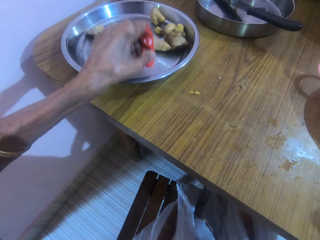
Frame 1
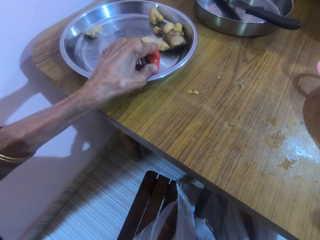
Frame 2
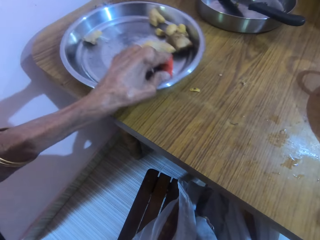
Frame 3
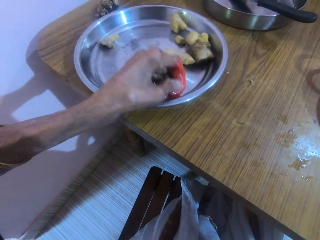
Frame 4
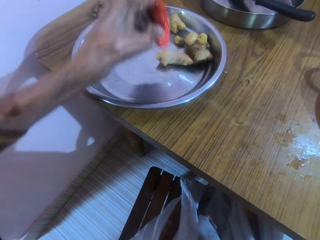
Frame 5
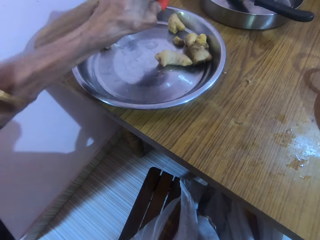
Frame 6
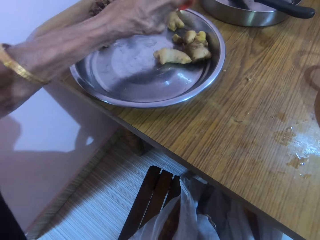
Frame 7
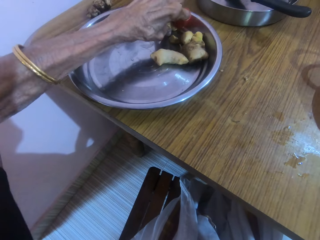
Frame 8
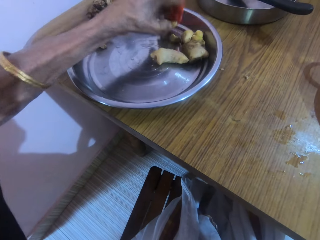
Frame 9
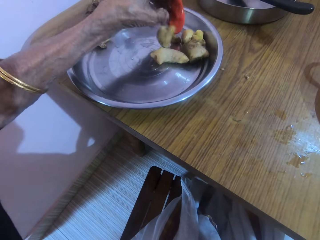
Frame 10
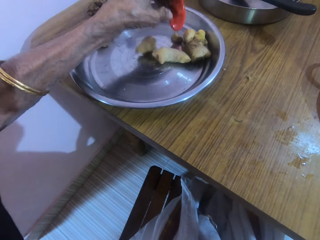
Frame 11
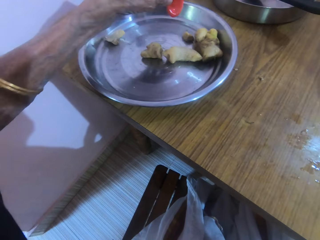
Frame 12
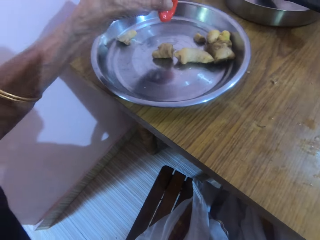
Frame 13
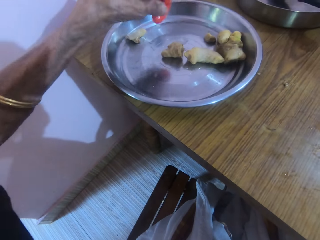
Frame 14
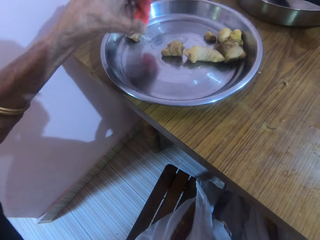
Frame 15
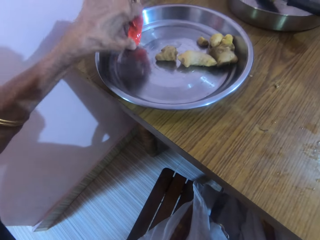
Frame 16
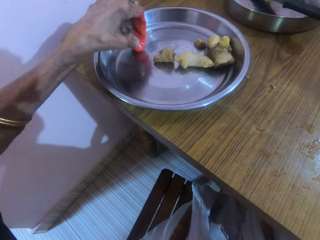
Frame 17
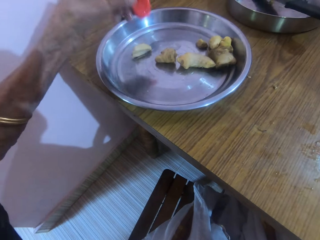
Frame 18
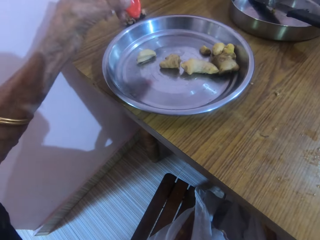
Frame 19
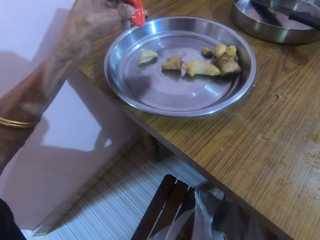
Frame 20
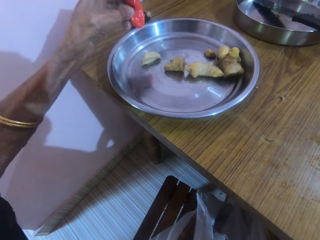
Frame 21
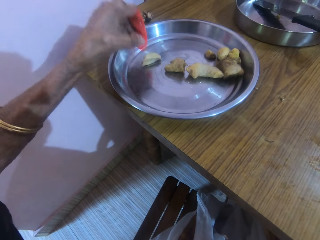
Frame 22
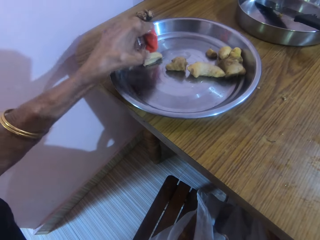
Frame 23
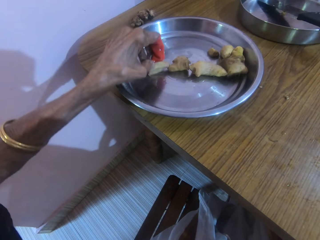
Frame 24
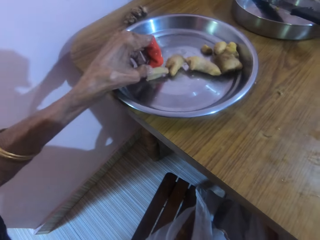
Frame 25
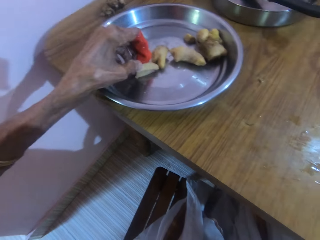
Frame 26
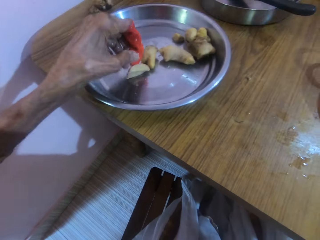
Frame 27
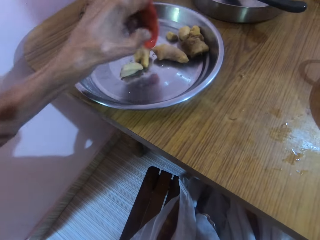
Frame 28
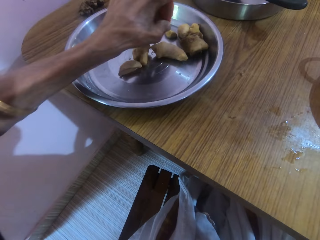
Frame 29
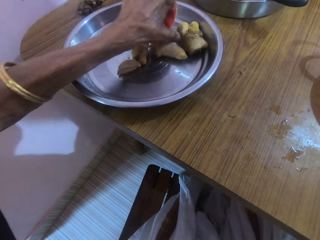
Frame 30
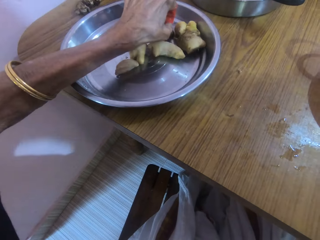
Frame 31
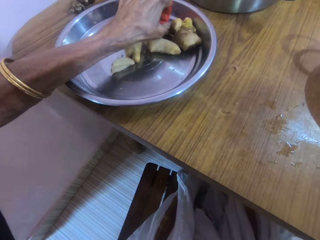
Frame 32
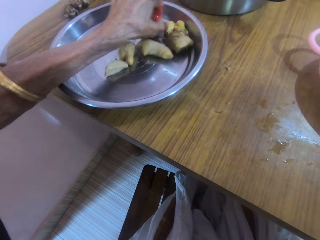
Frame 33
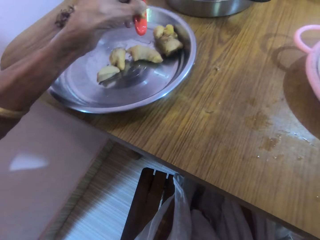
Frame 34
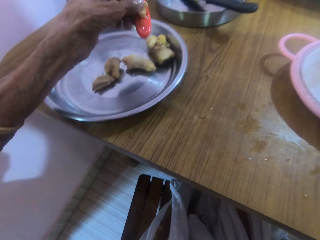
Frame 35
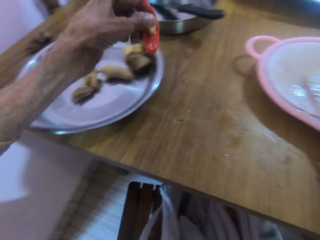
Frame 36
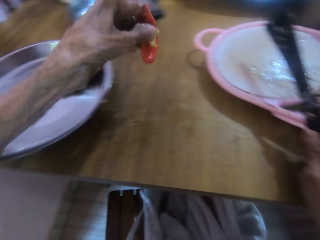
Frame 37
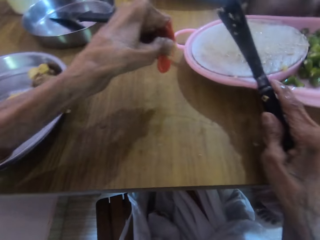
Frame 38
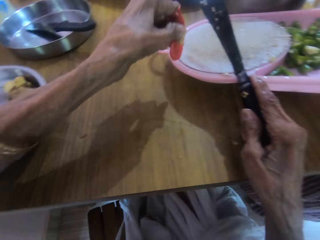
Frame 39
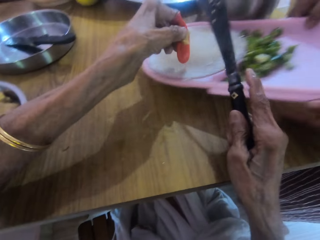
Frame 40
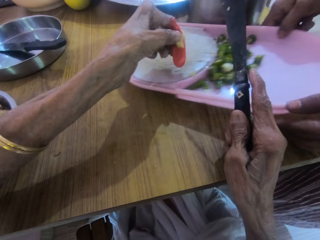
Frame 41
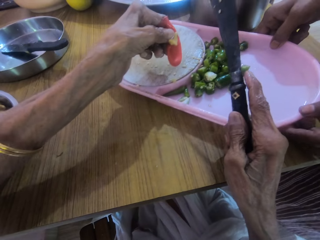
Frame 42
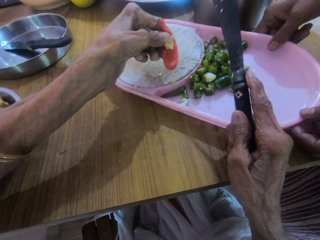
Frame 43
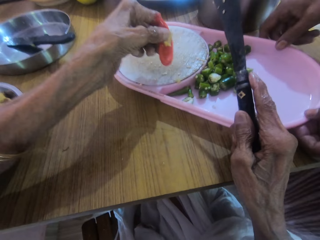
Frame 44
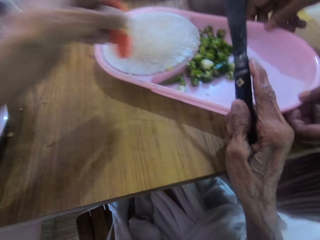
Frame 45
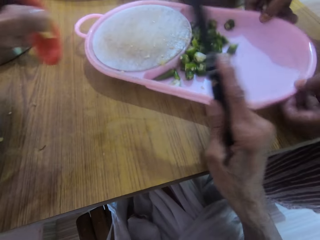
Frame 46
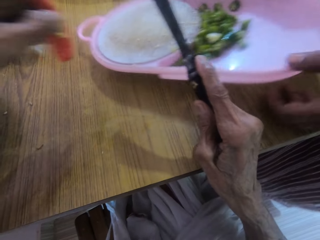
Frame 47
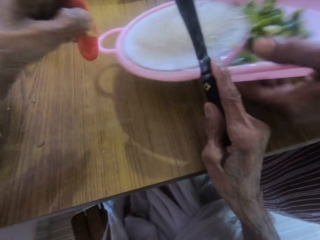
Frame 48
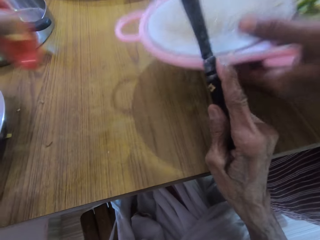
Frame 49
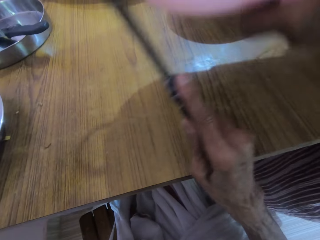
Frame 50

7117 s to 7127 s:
The camera wearer moves the tray with vegetables with the left hand. They pick up ginger. They move garlic around on the tray with the left hand. They pick up the garlic with the left hand.

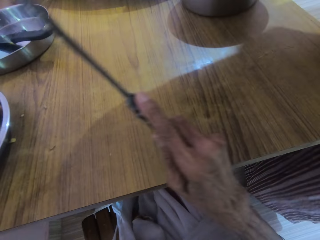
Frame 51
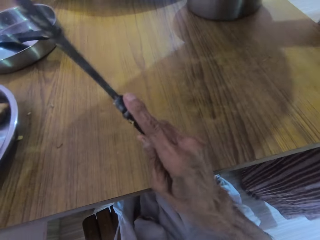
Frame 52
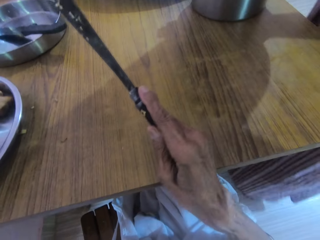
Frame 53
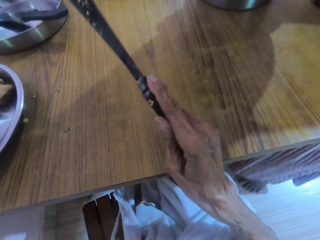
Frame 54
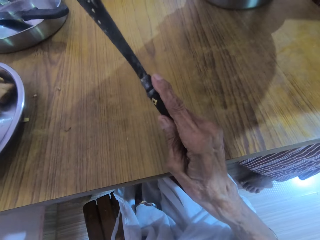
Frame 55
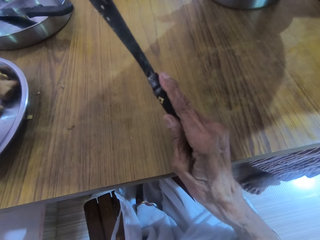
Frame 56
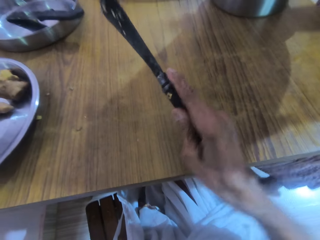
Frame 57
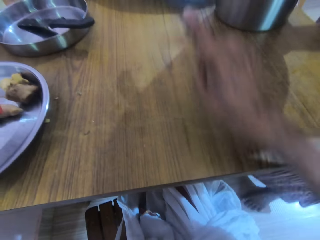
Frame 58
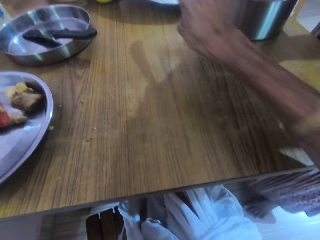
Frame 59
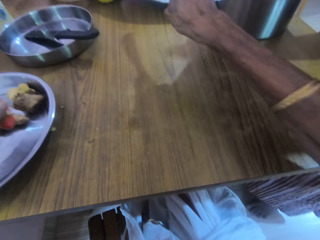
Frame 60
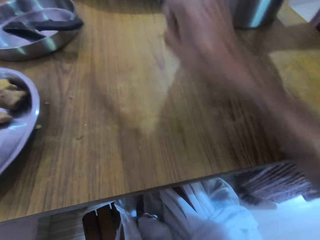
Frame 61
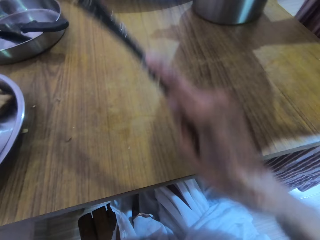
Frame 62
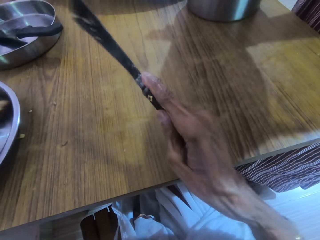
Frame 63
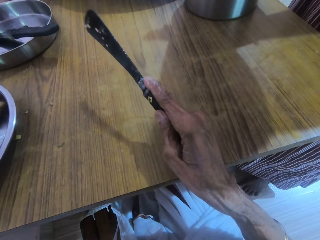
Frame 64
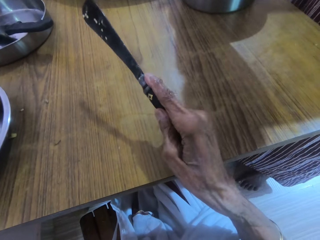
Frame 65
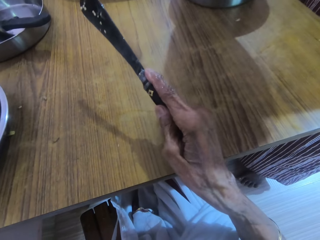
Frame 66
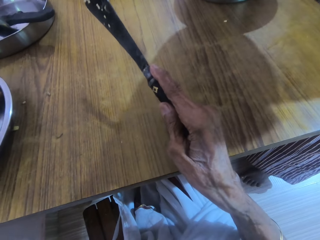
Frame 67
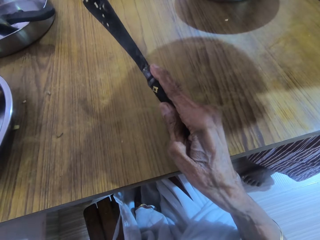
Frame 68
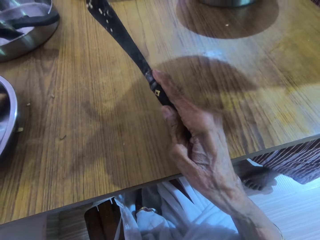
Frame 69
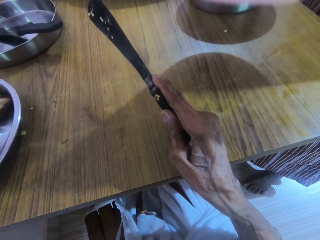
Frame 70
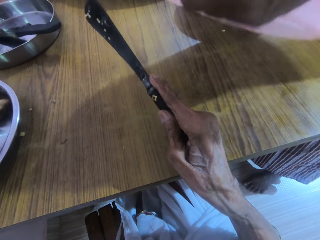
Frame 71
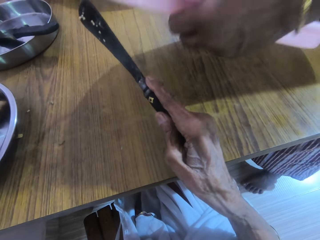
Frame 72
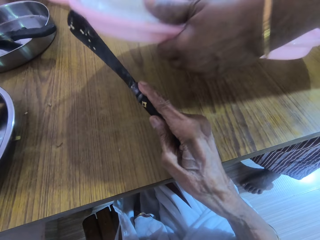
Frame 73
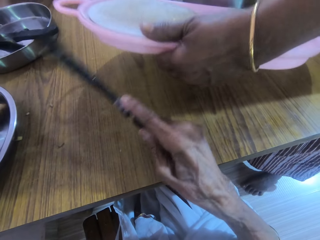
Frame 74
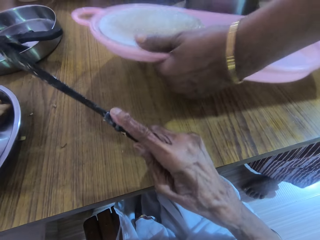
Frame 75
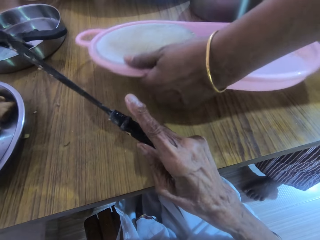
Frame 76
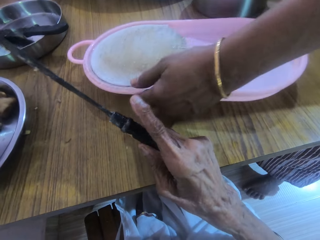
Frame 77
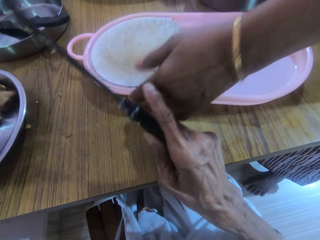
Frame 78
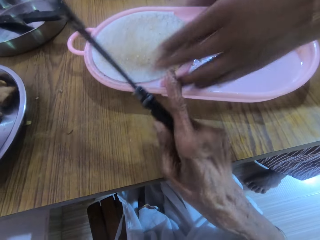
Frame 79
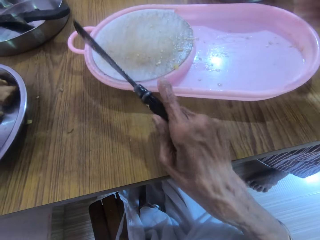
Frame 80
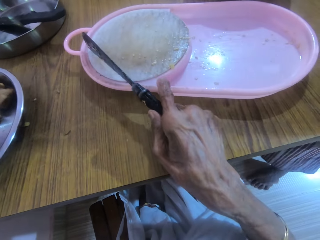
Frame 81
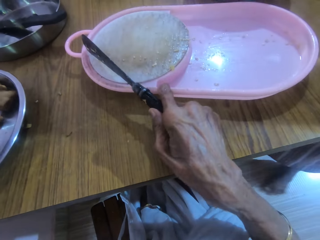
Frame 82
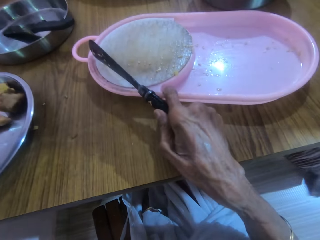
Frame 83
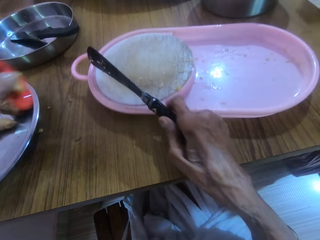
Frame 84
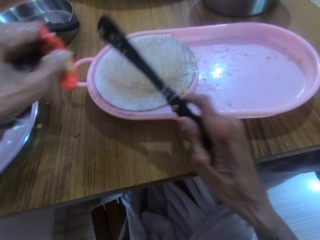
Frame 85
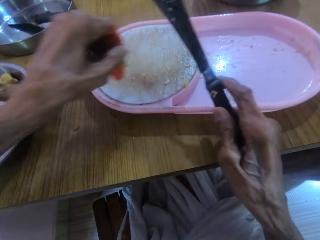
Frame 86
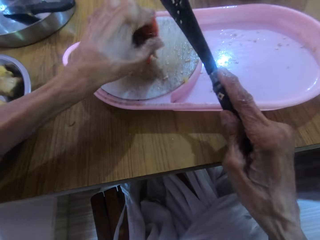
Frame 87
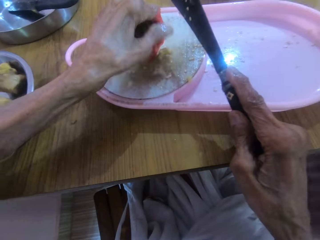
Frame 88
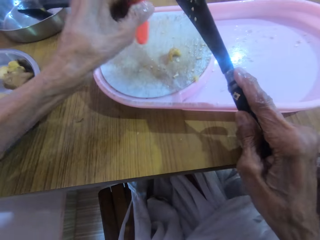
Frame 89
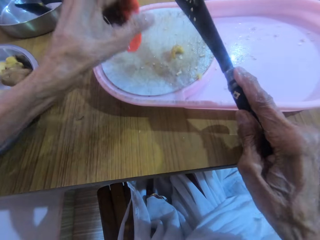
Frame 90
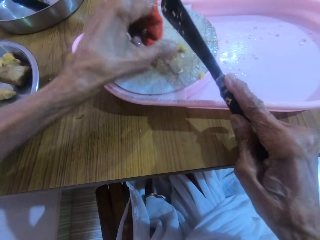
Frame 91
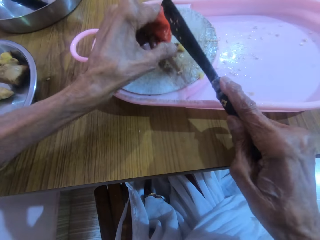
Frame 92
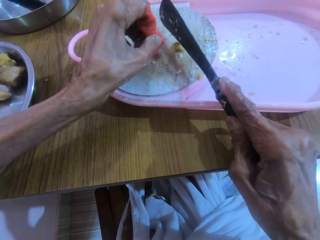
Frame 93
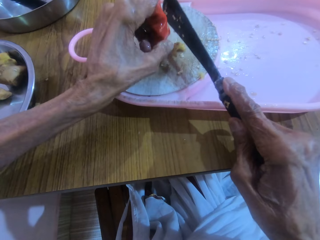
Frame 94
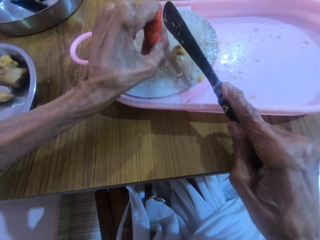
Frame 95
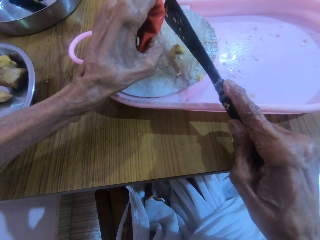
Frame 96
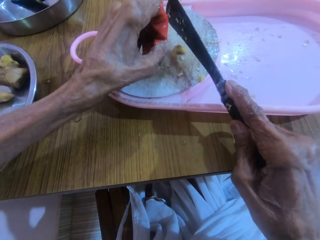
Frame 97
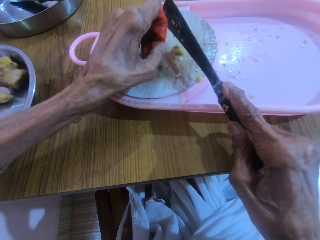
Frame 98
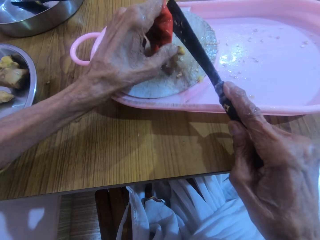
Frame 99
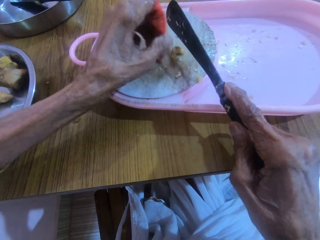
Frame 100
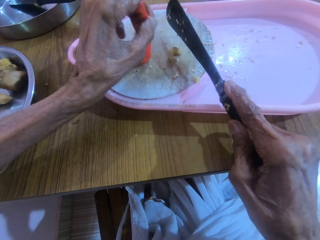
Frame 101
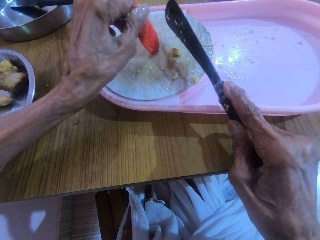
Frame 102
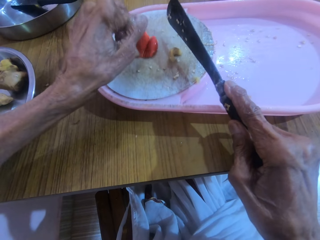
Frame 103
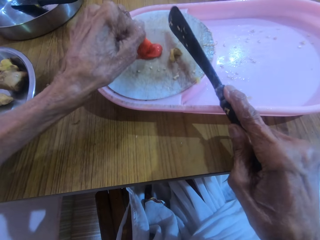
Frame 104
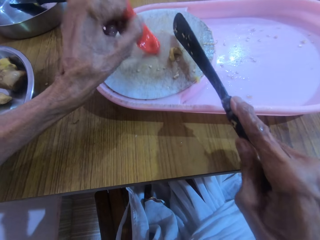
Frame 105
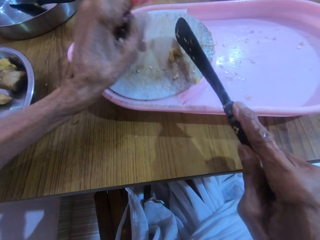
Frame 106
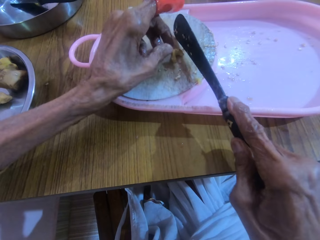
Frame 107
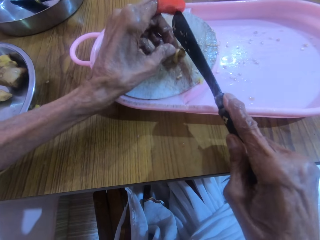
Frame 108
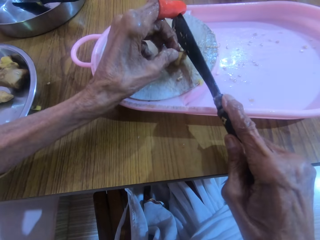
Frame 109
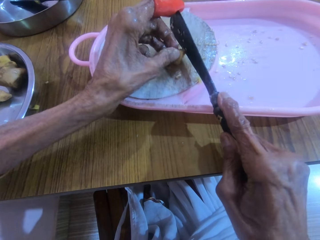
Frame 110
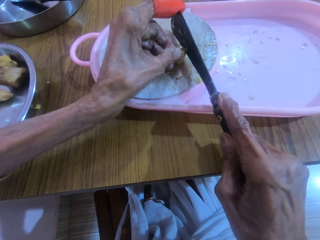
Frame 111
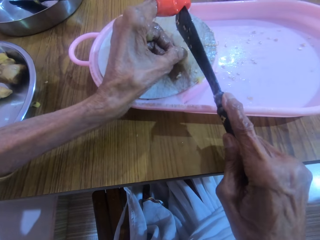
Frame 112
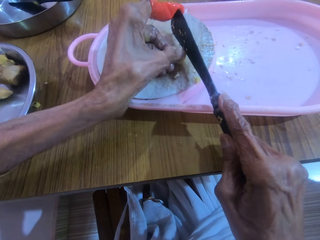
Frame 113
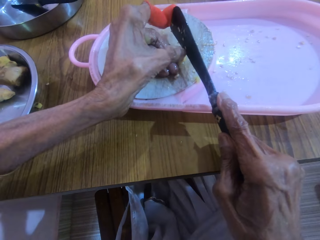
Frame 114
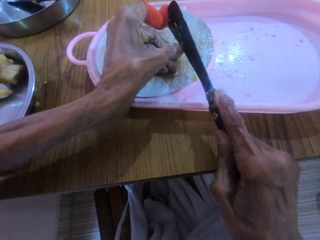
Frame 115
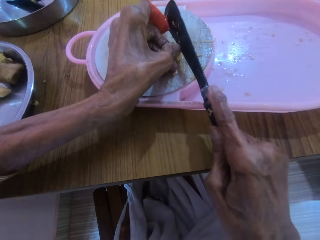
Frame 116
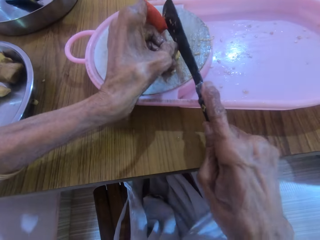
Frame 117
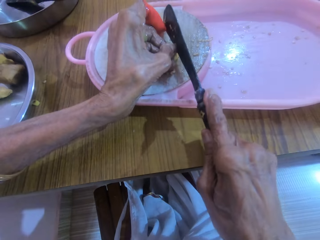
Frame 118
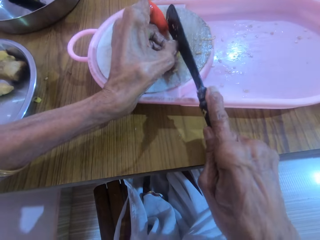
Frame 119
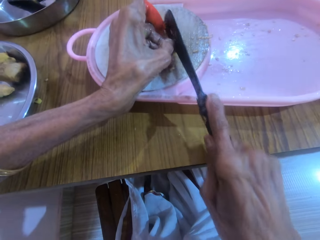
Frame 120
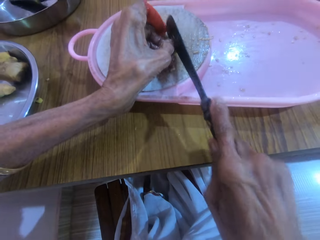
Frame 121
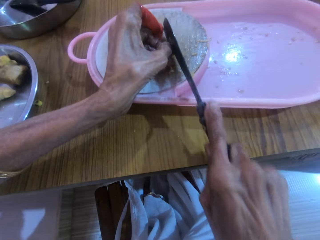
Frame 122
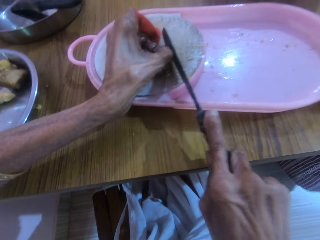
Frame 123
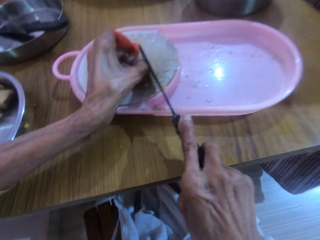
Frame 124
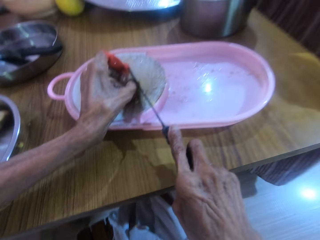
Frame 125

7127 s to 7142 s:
The camera wearer holds a knife. They make gestures with the right hand. They move the pink tray with the cutting board with the right hand. They drop the garlic on the cutting board. They slice the garlic with the knife in the right hand.
